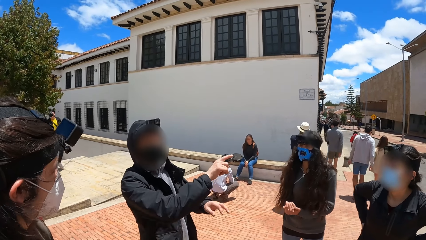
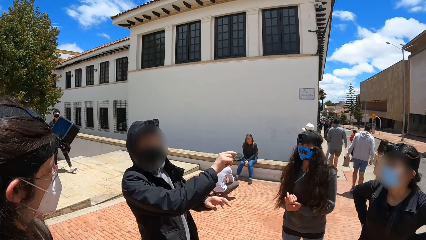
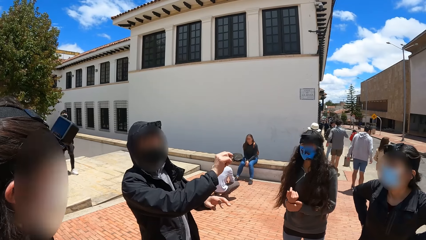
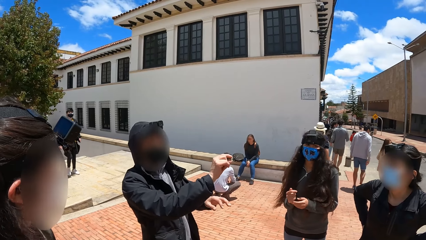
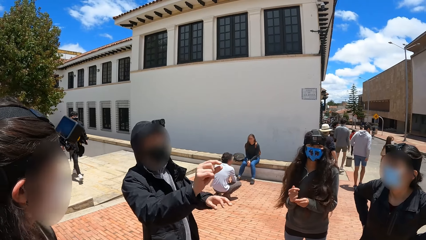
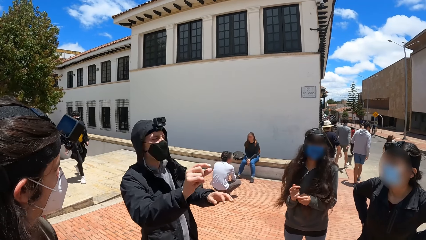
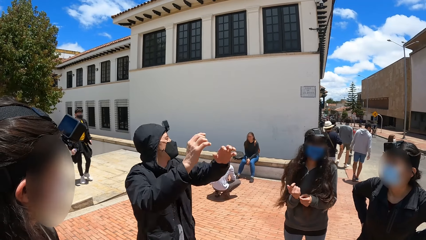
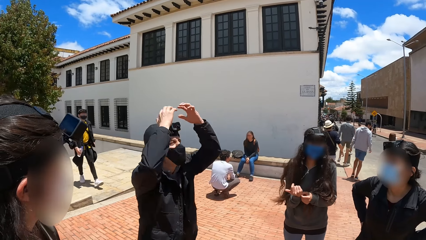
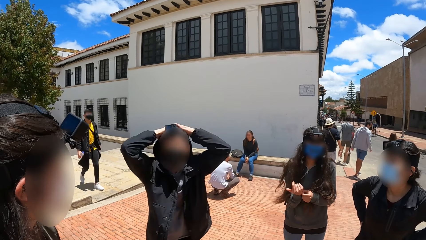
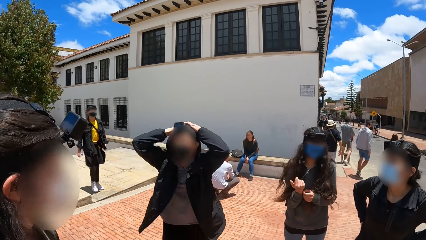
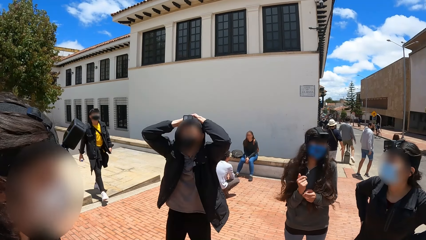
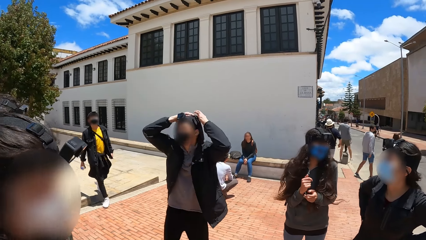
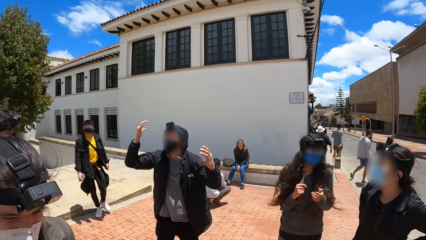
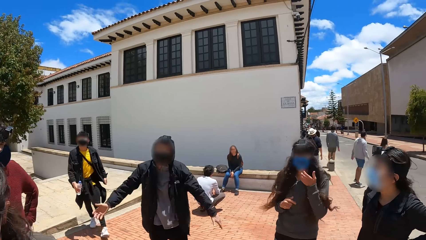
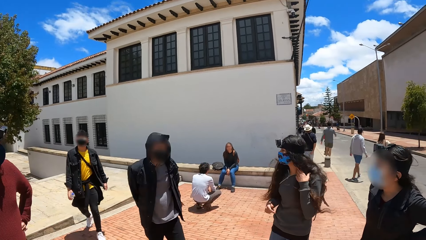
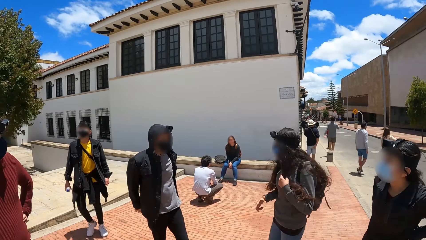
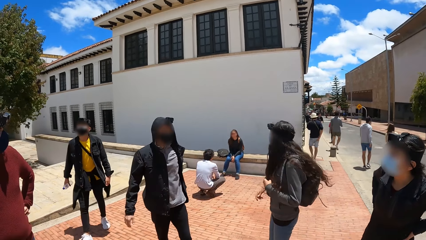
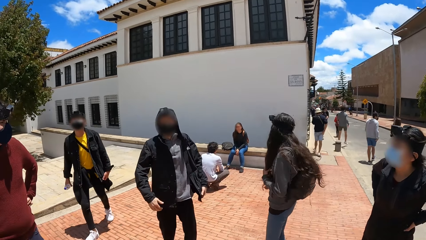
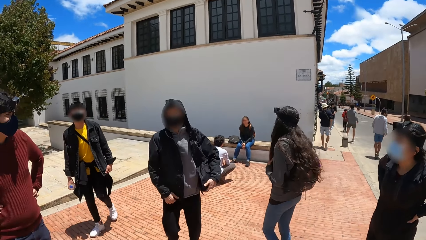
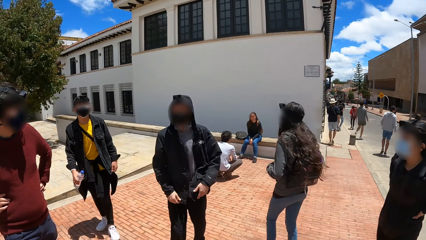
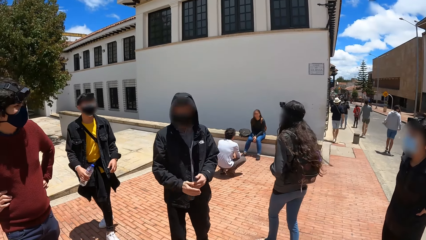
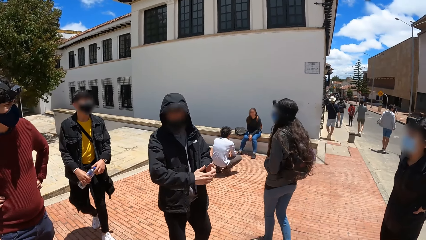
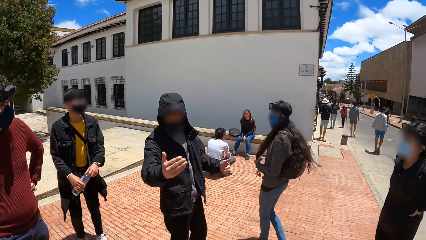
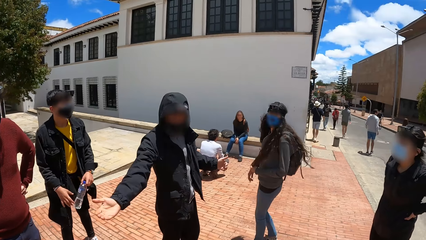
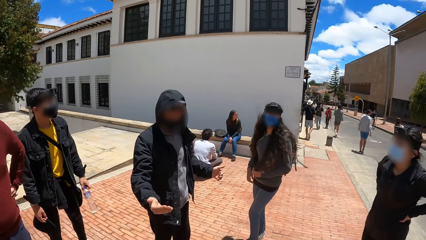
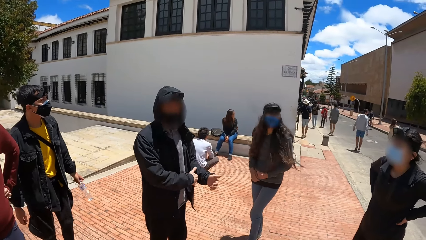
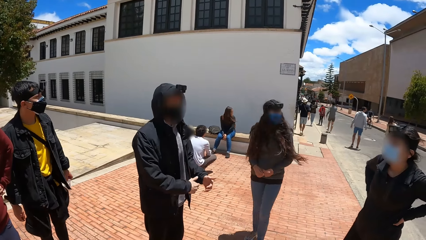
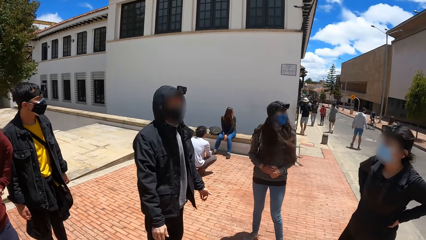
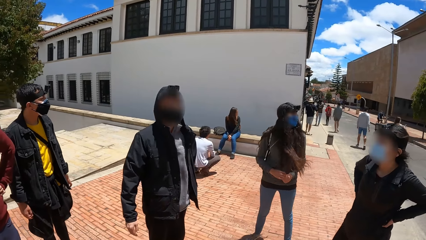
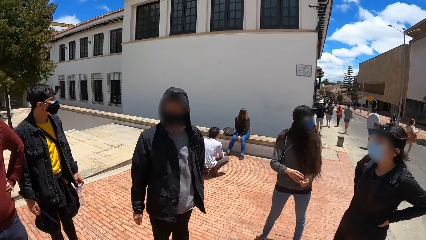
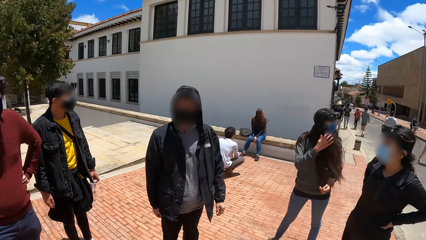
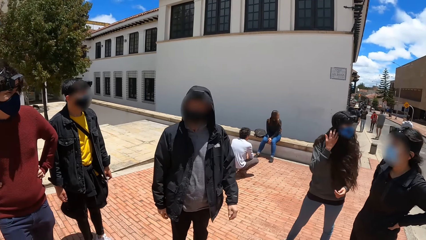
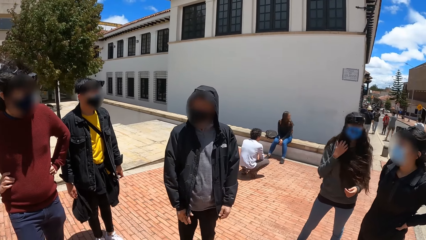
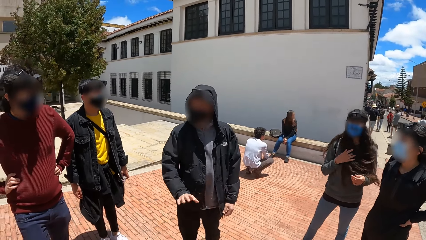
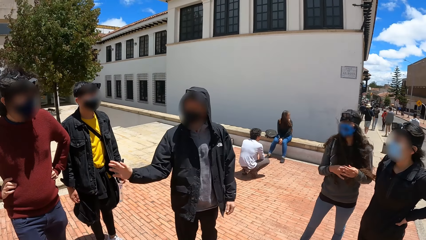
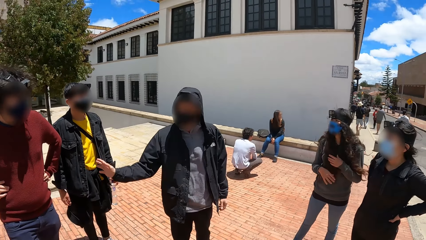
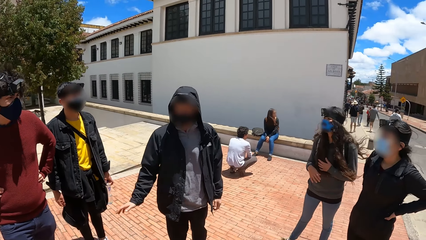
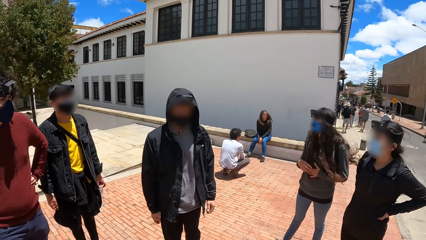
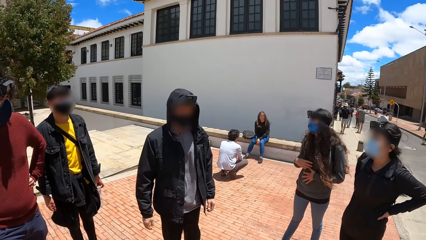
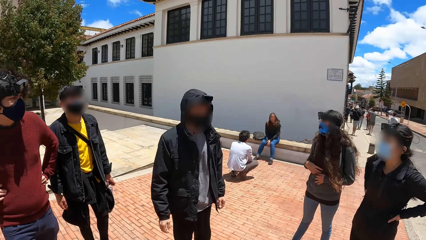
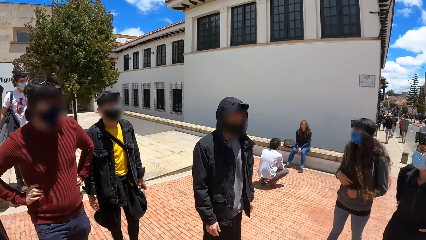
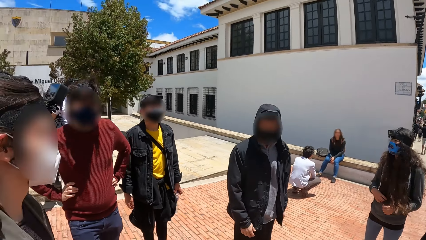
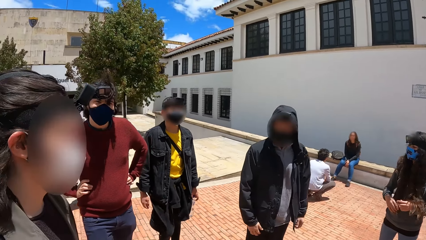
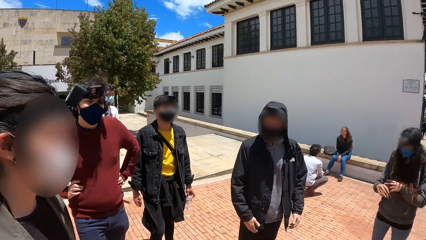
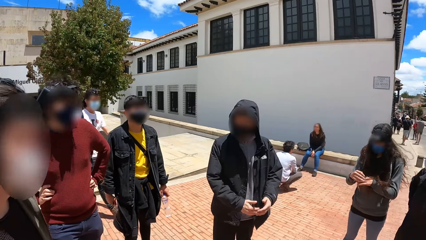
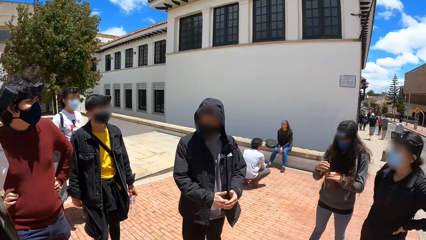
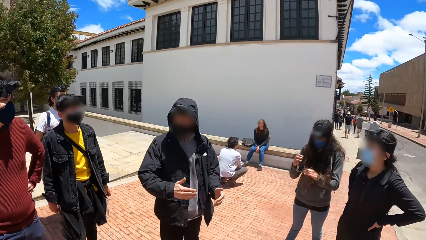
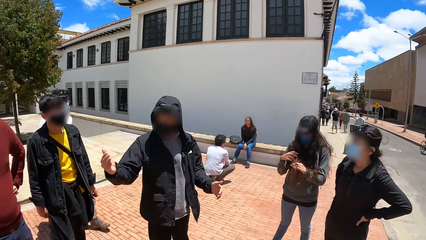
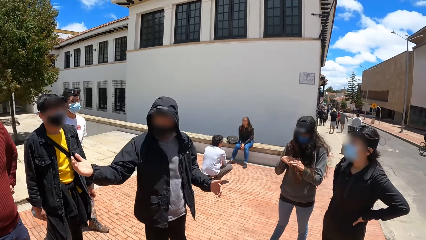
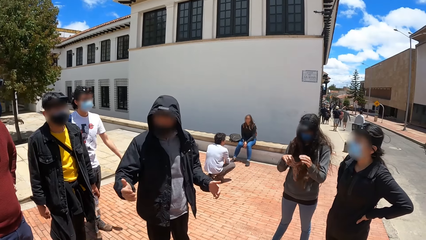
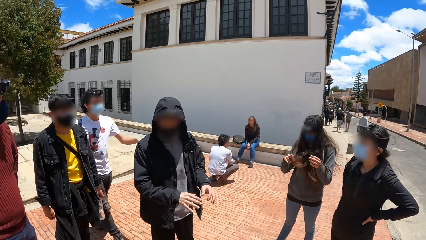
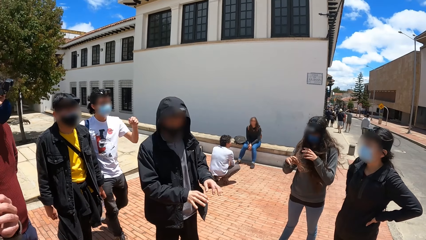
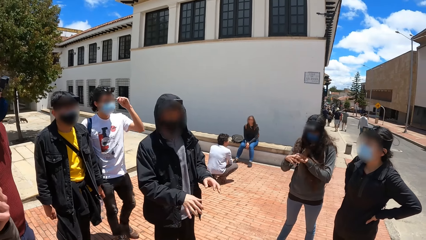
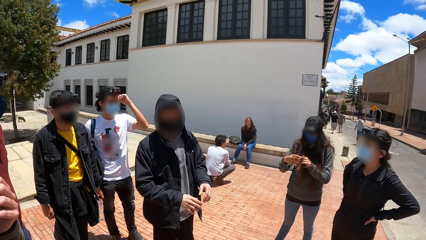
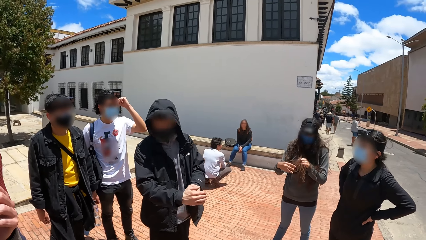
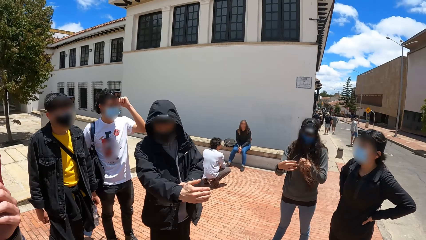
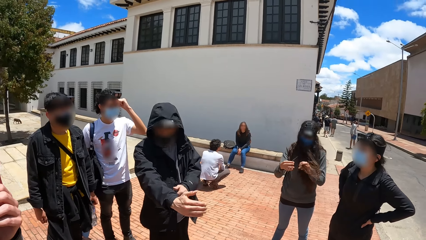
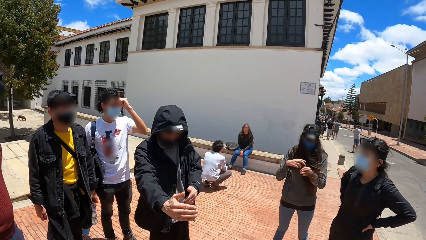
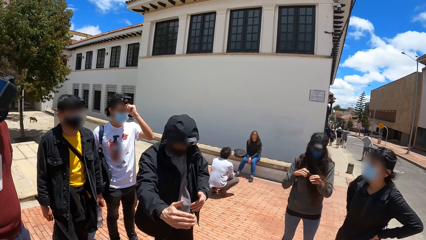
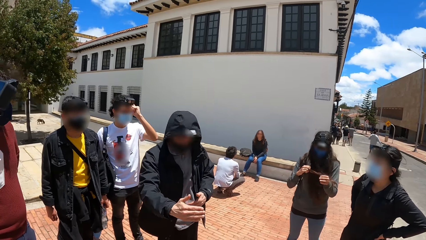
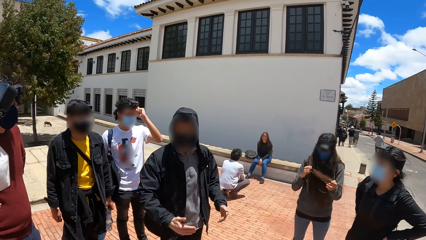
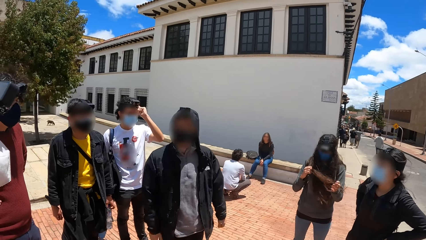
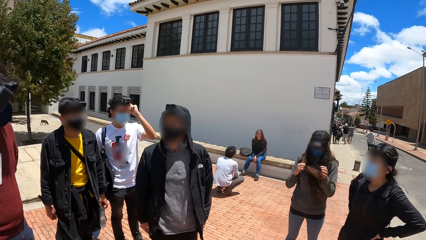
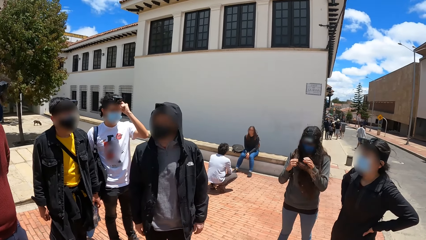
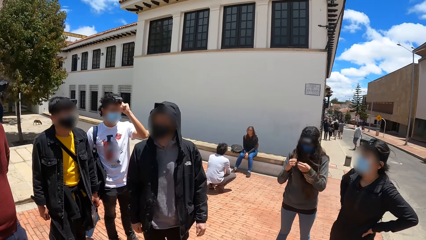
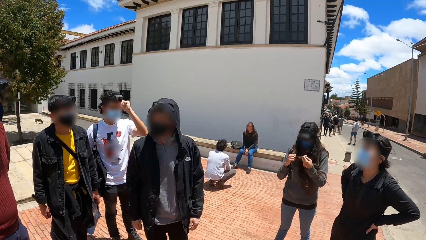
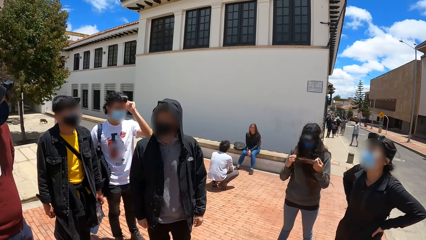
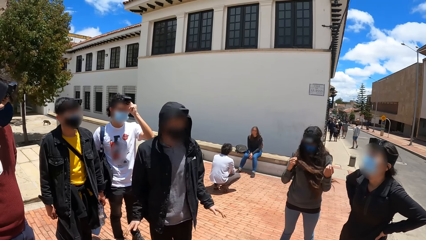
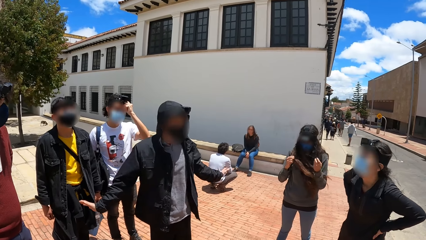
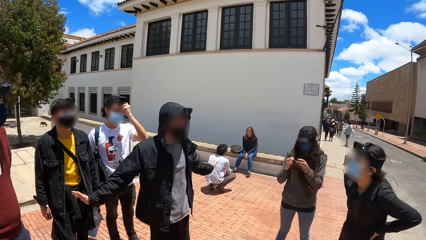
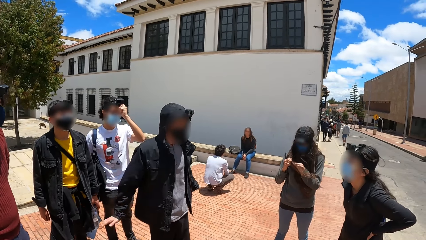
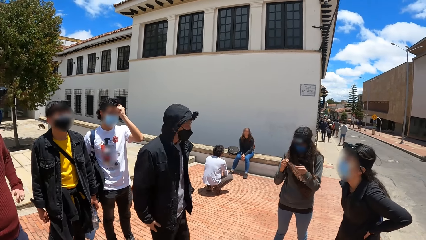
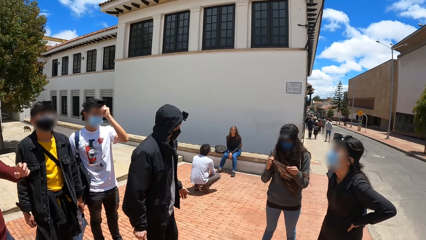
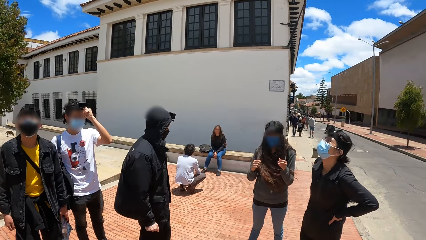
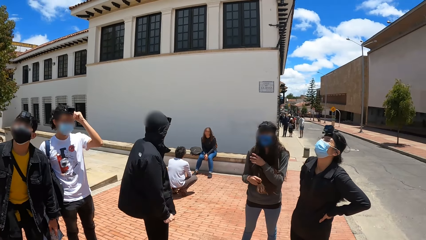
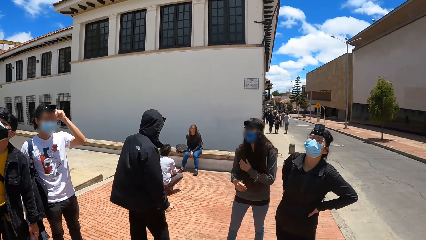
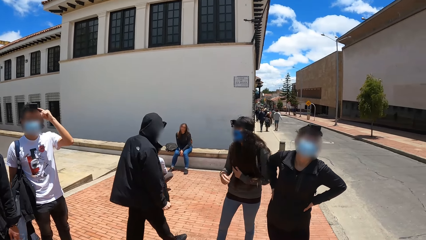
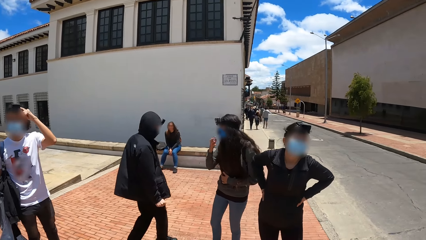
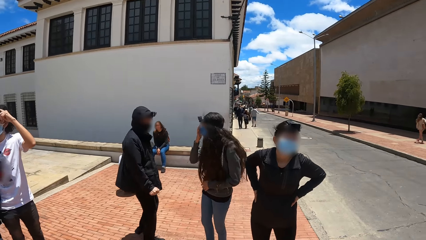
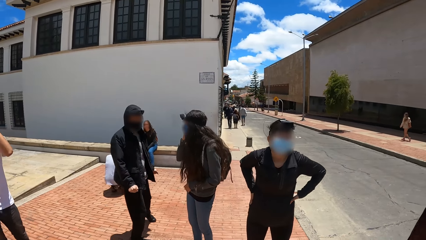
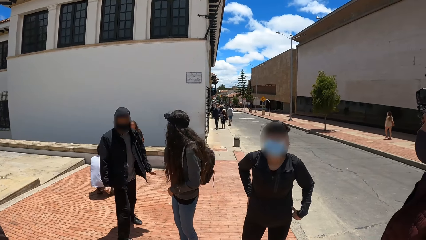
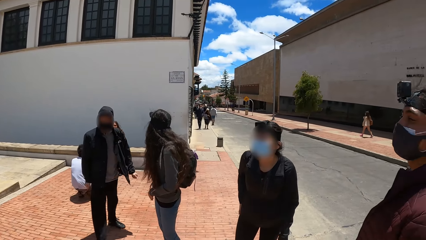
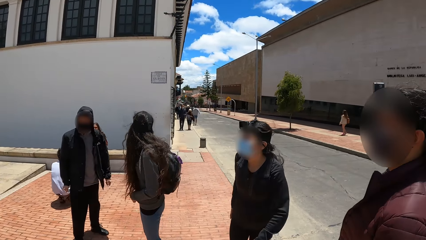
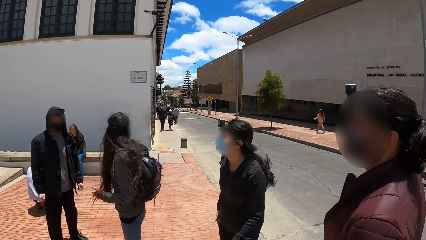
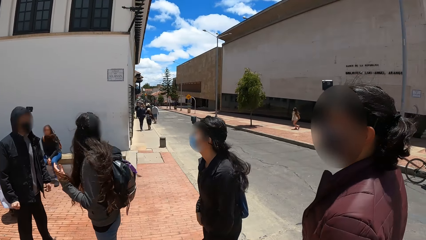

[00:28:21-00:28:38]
A man walks towards the camera wearer and the group of people with a bottle of water in his right hand. The man passes the bottle of water from his right hand to his left hand. Another man walks towards the camera wearer and the group of people. A lady pulls her hair with her hands. The other man adjusts a camera on his head with his left hand.
